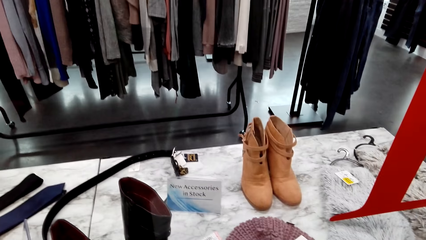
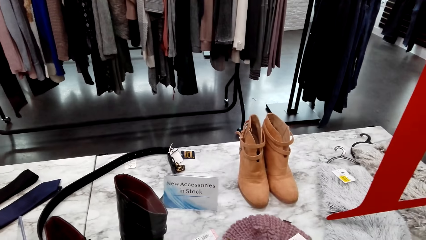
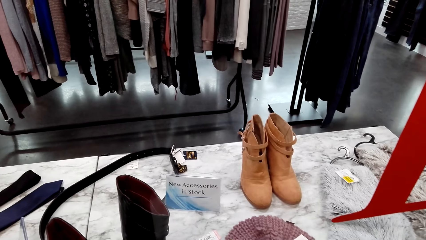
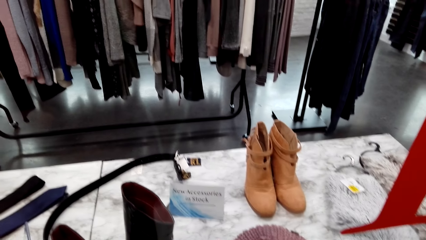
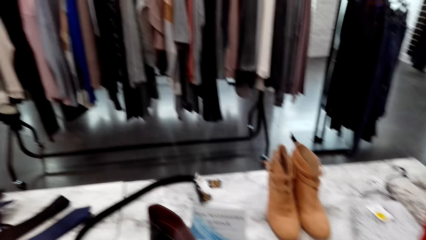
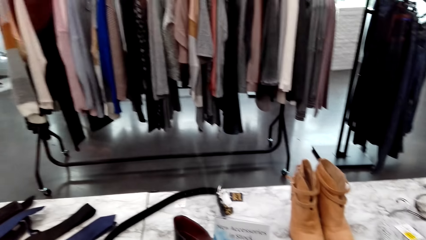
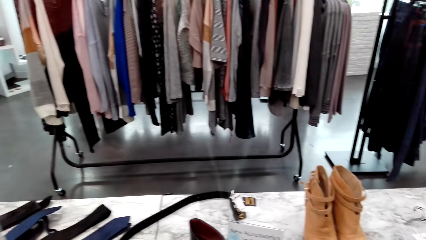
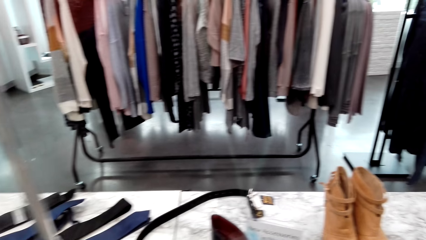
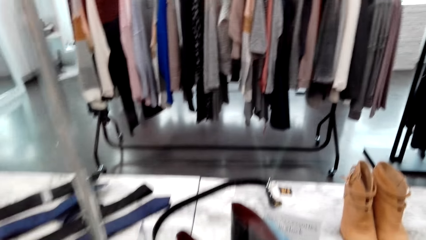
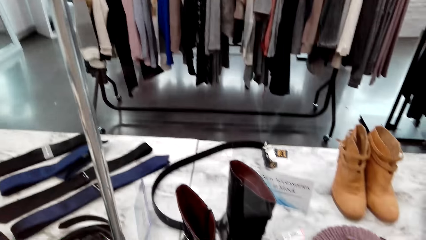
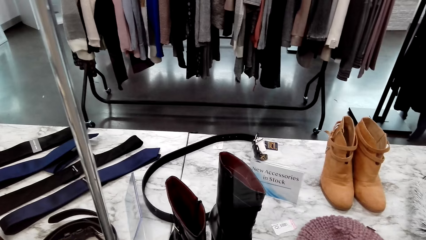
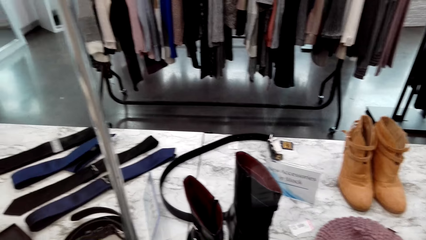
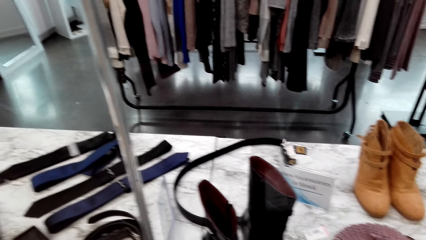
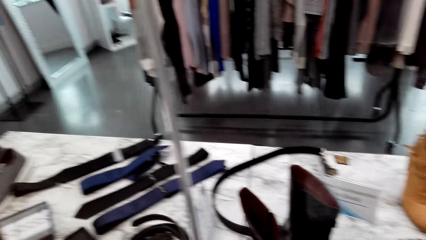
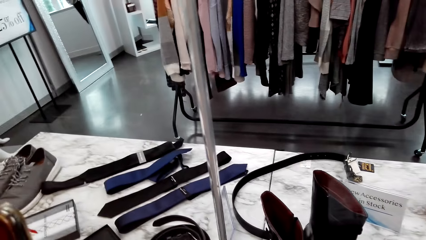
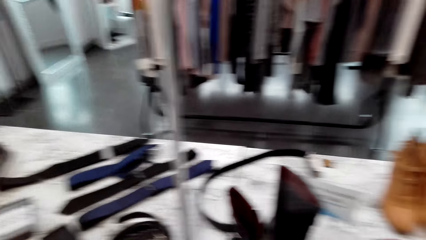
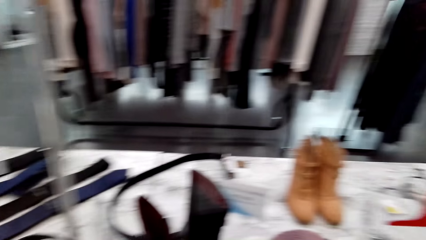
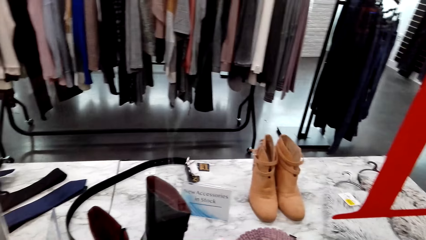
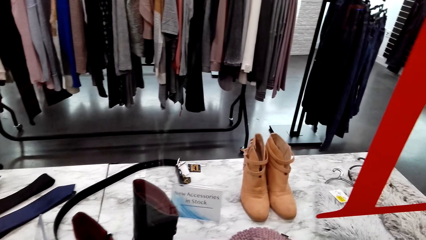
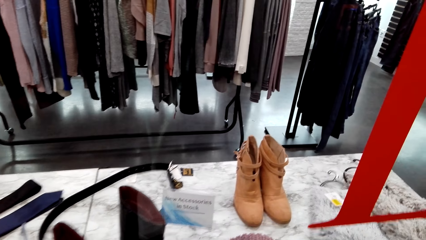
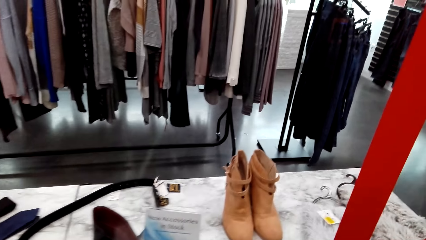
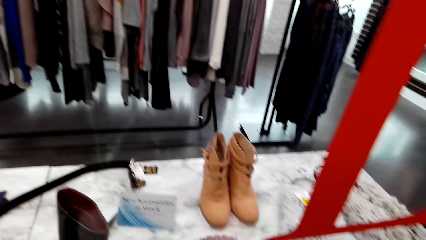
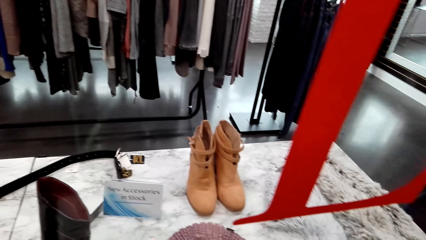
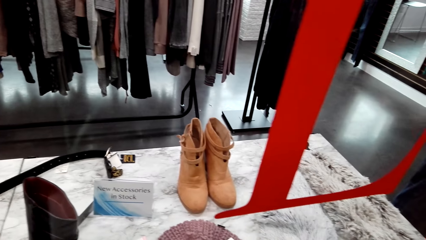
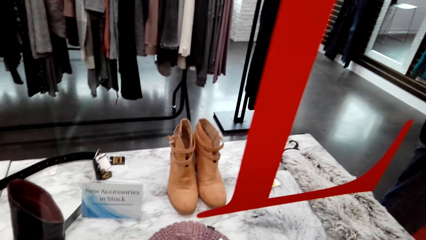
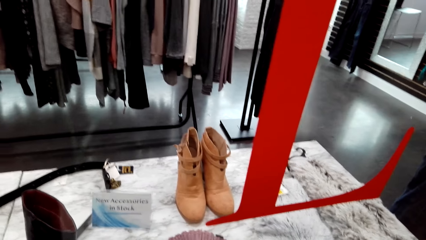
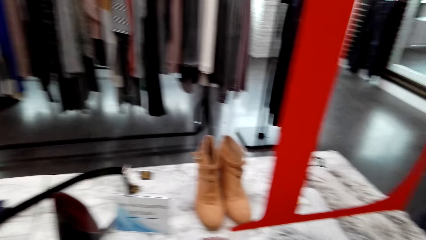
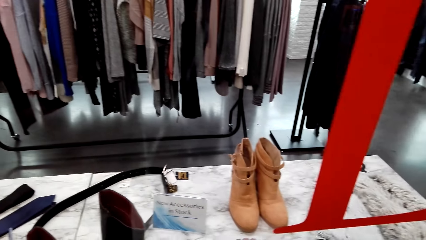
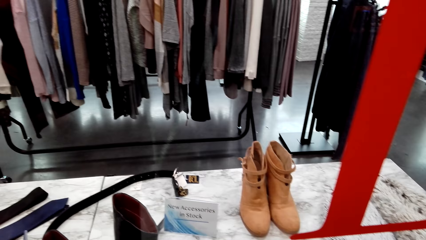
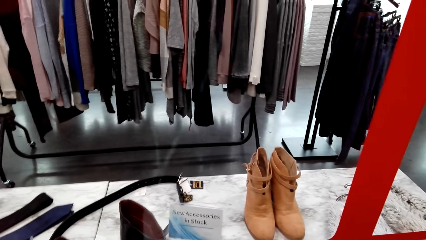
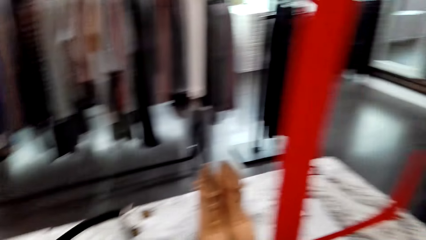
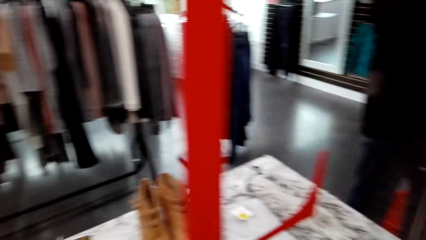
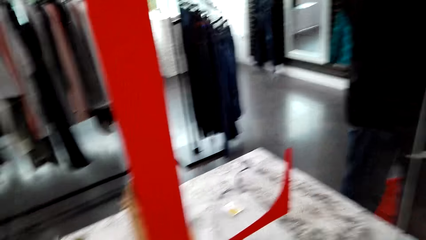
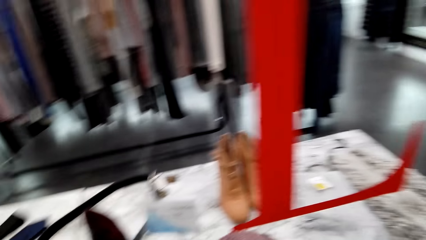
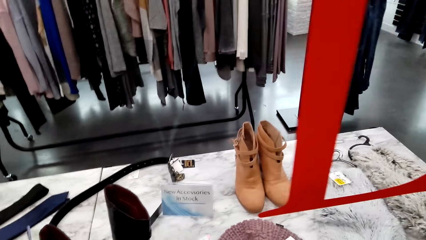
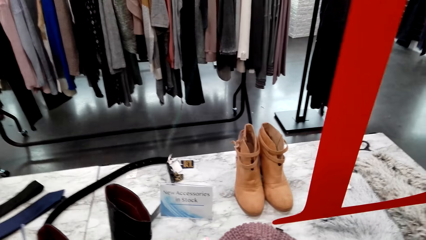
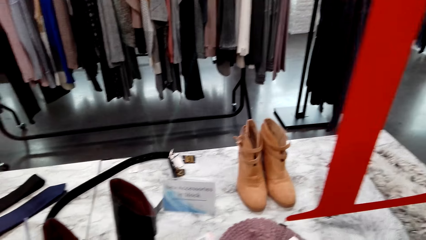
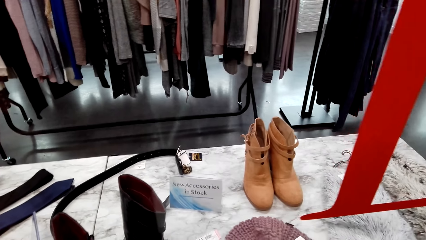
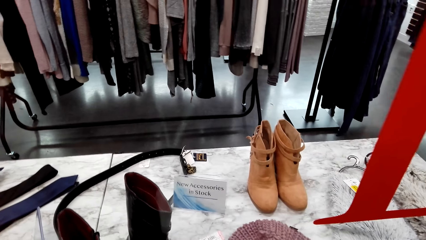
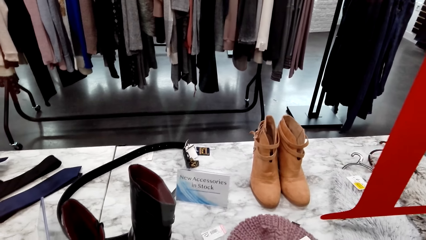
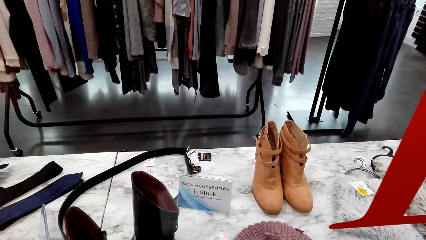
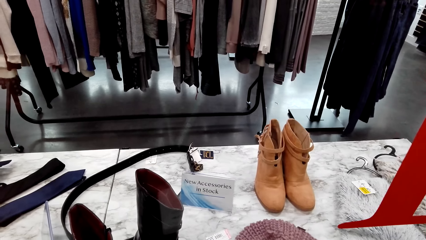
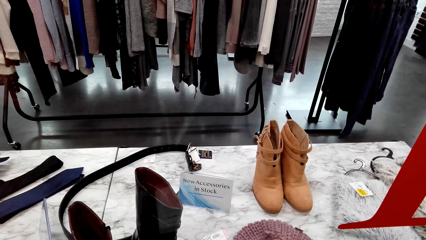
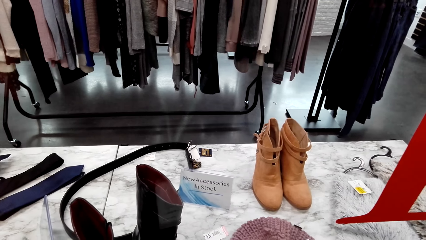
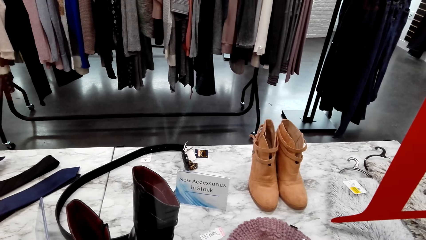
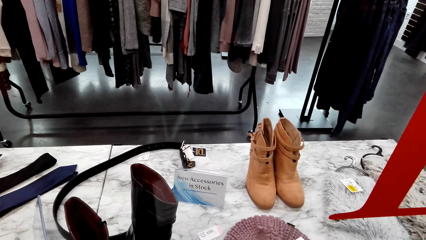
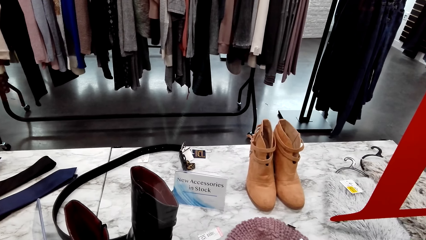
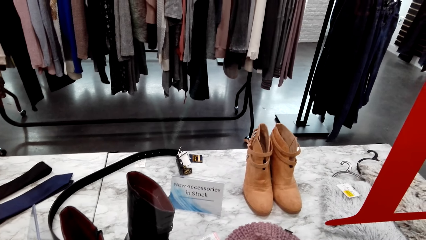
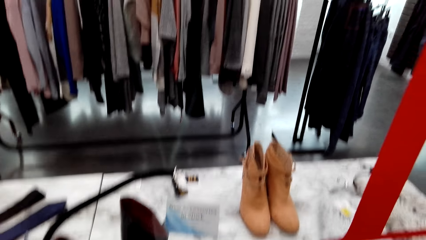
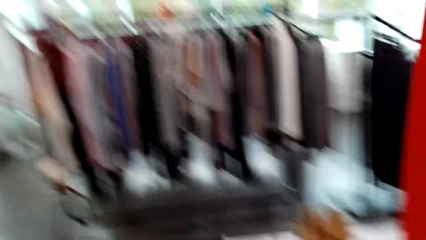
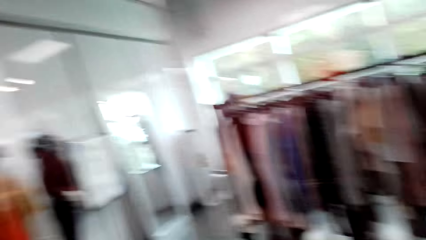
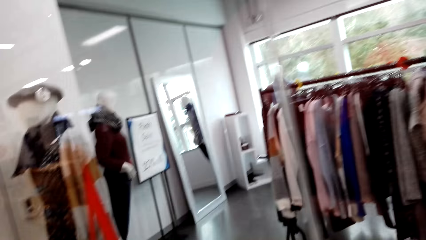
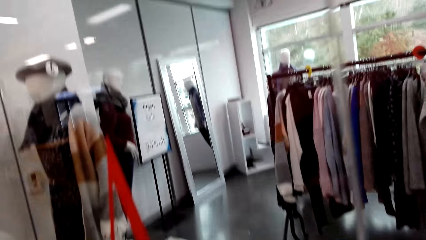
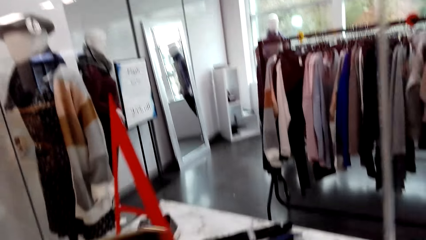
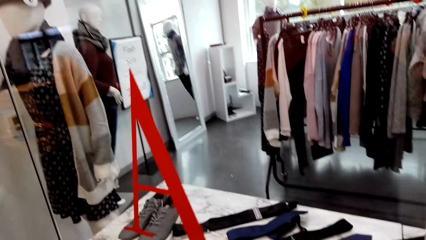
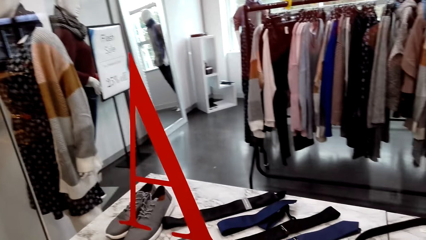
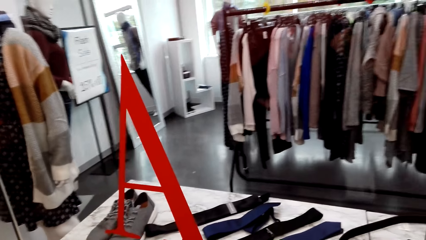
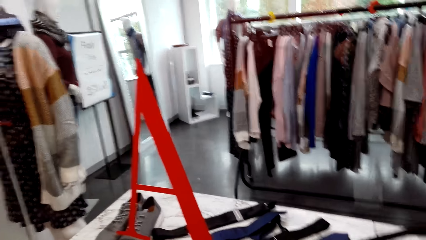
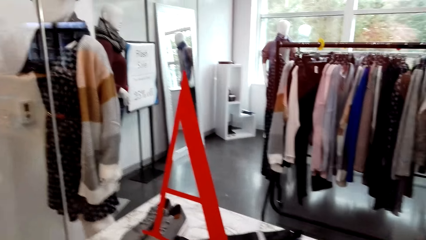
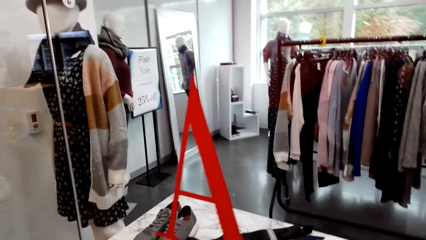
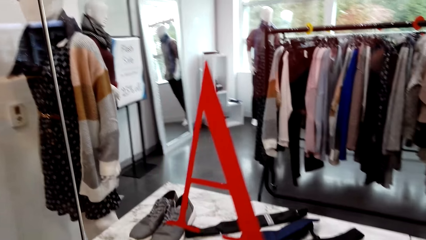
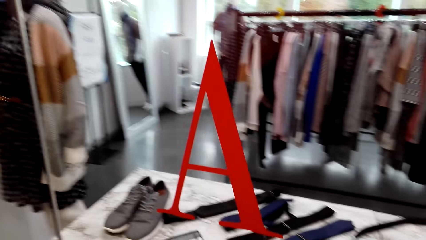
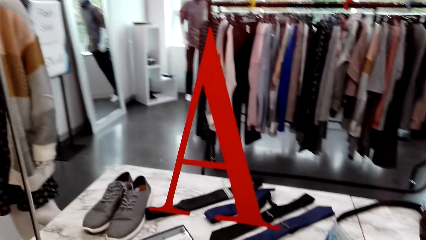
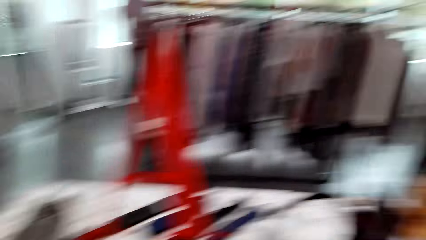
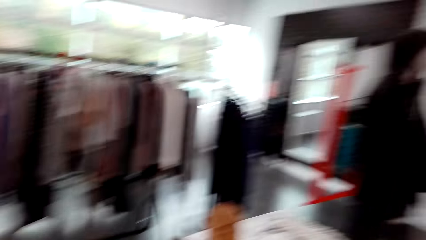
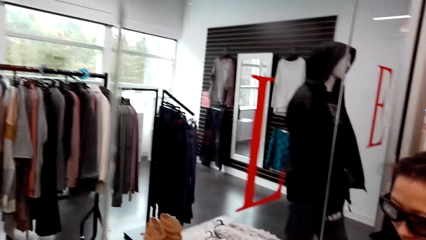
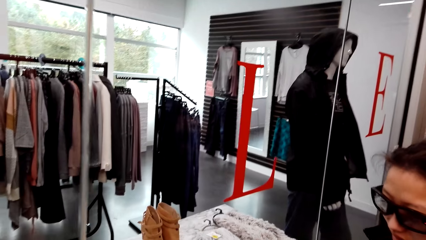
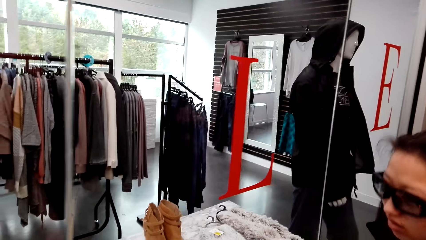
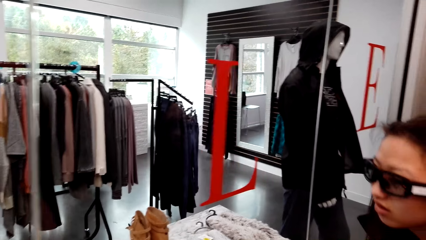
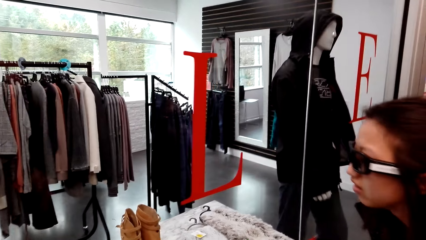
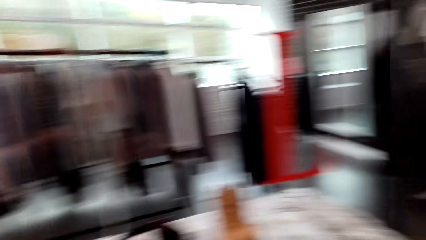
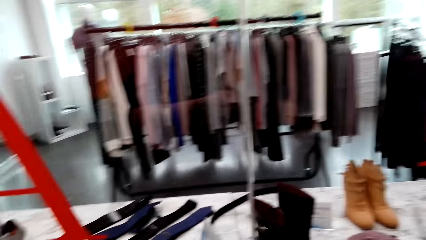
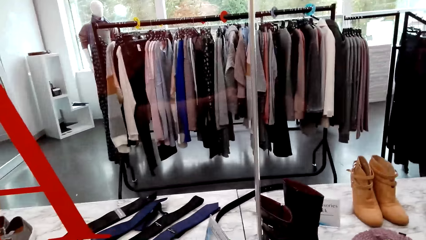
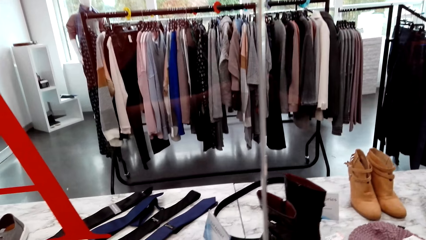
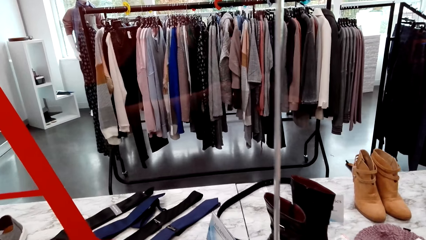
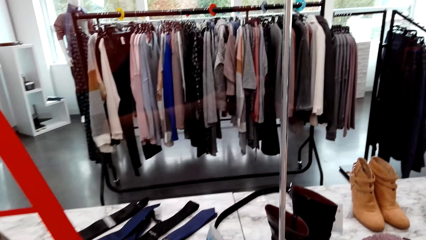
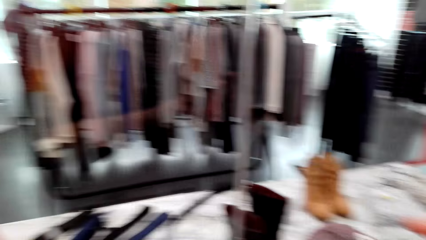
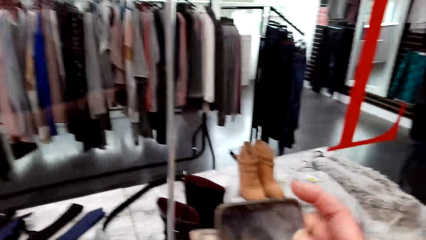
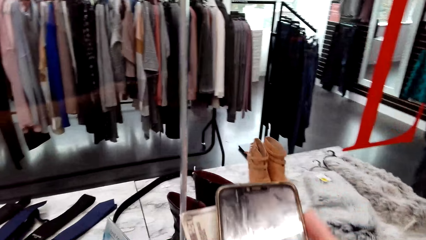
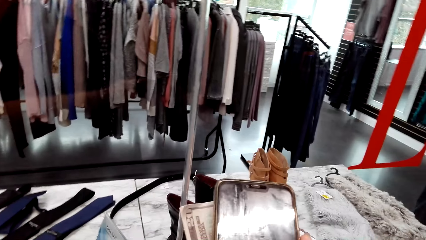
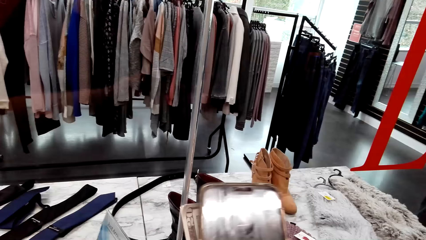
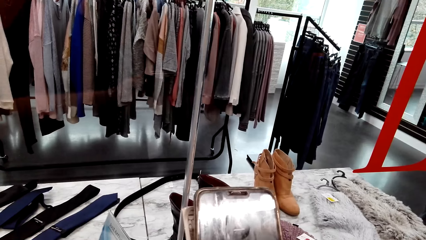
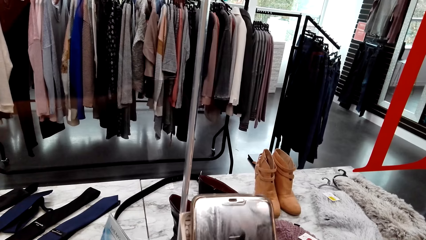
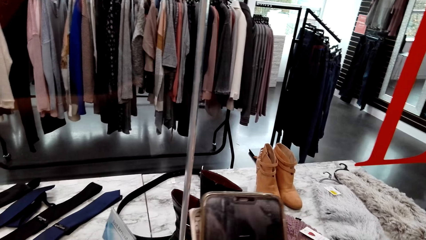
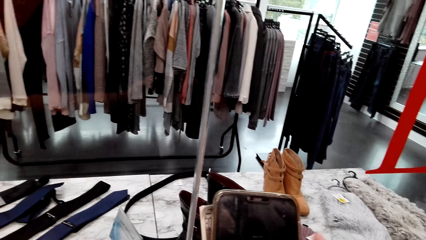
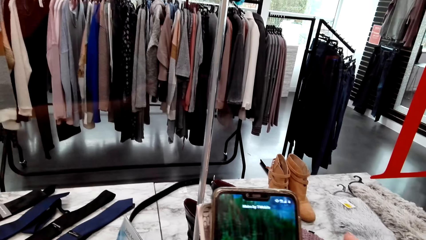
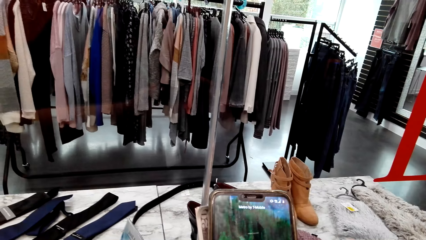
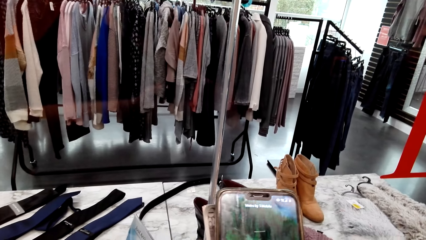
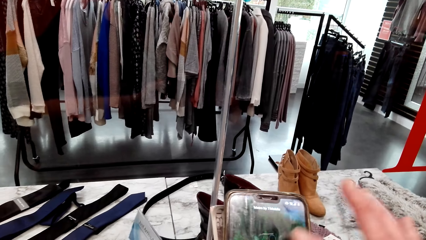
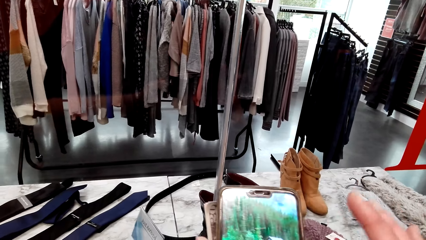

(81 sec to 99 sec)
The camera wearer looks around. They speak to a woman. They look at her phone. They use the phone.
